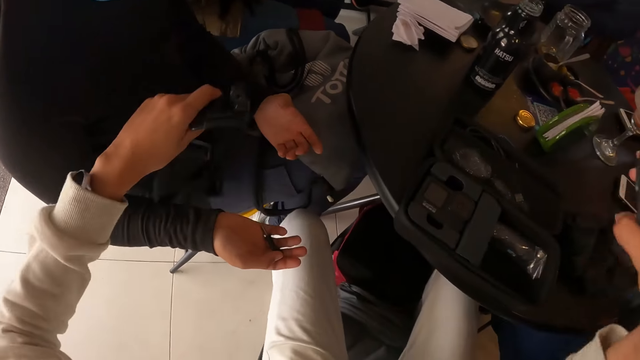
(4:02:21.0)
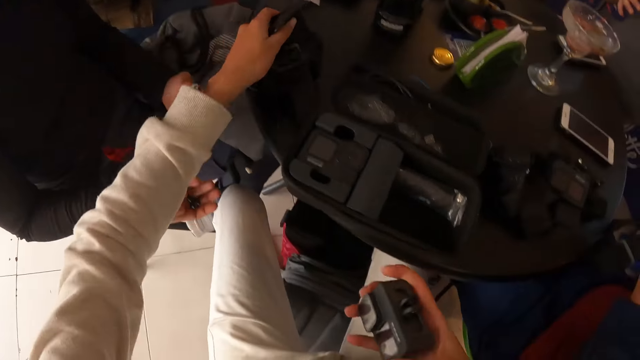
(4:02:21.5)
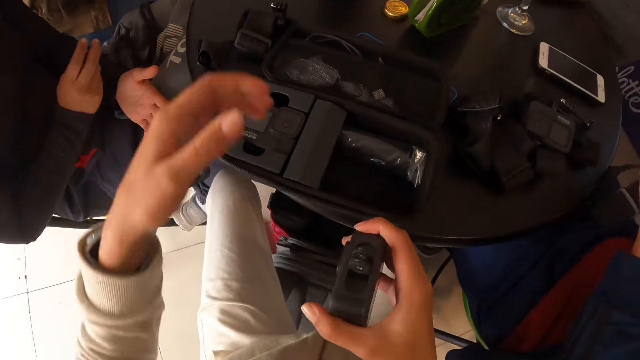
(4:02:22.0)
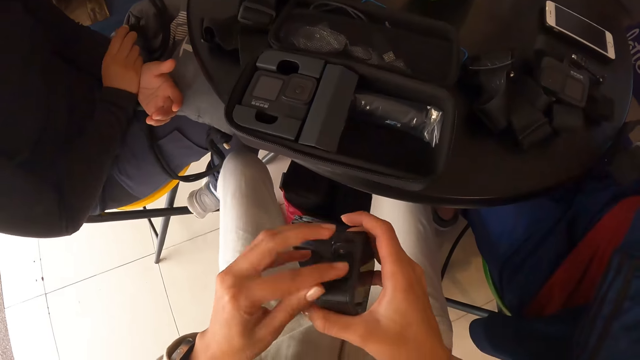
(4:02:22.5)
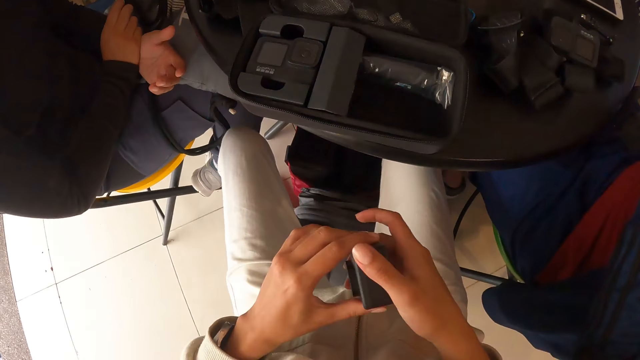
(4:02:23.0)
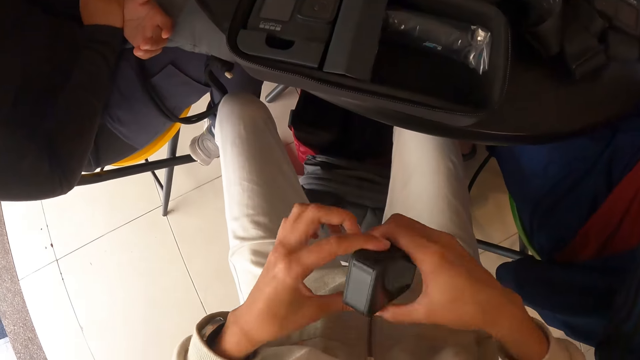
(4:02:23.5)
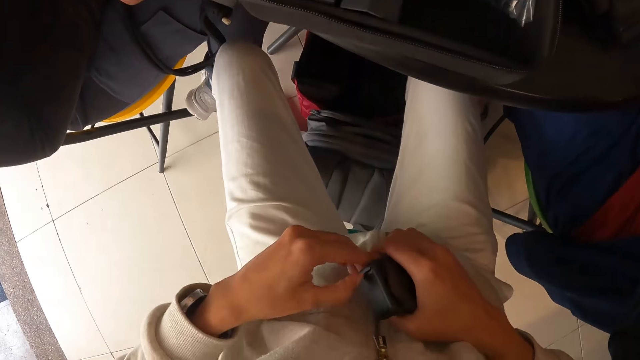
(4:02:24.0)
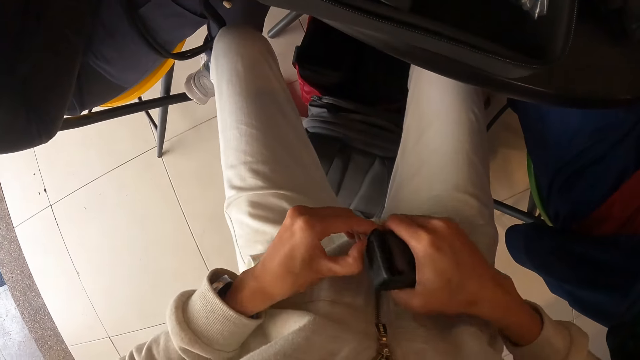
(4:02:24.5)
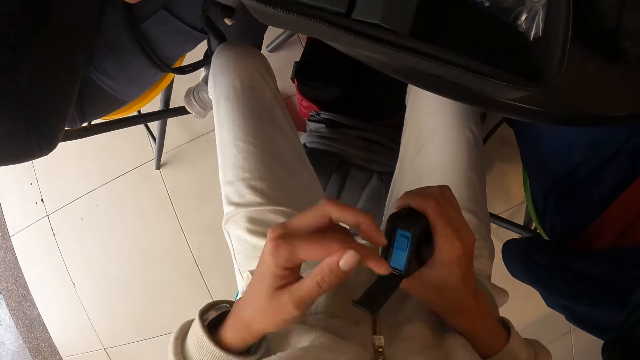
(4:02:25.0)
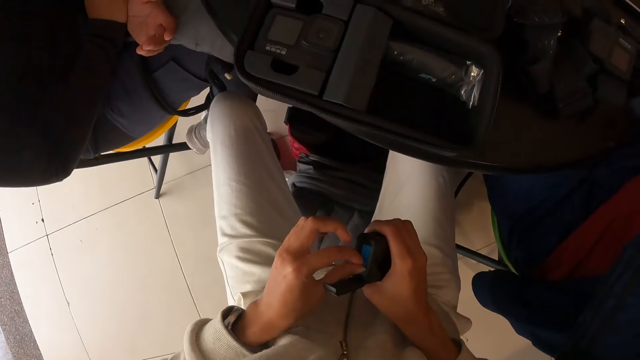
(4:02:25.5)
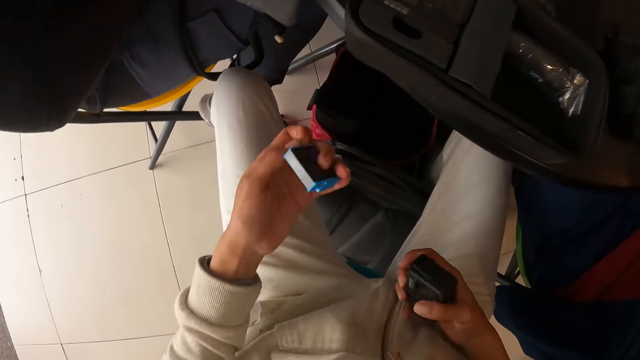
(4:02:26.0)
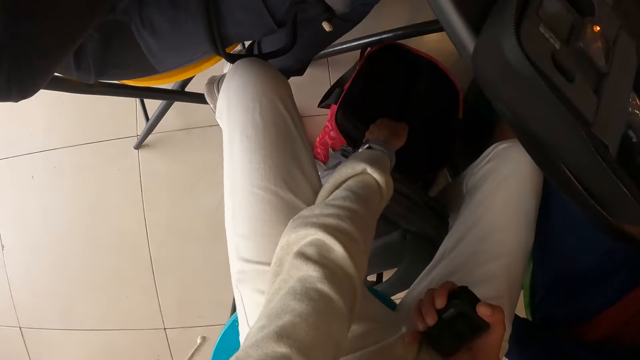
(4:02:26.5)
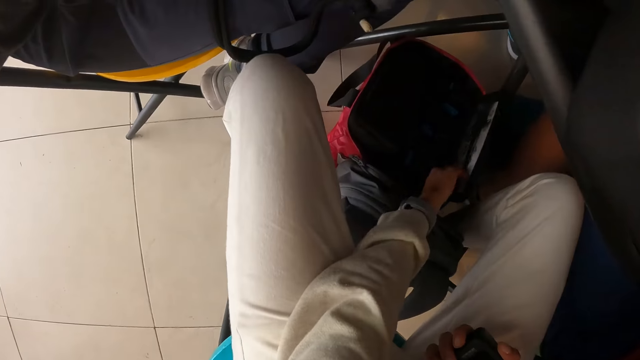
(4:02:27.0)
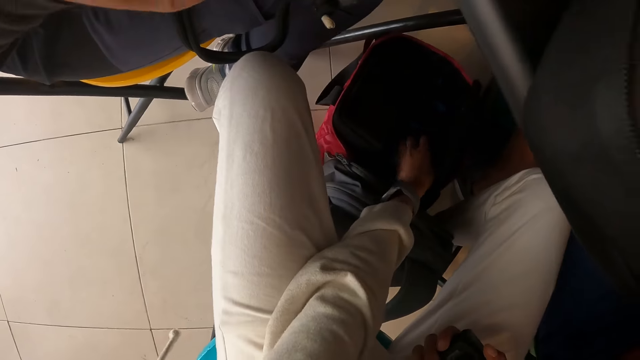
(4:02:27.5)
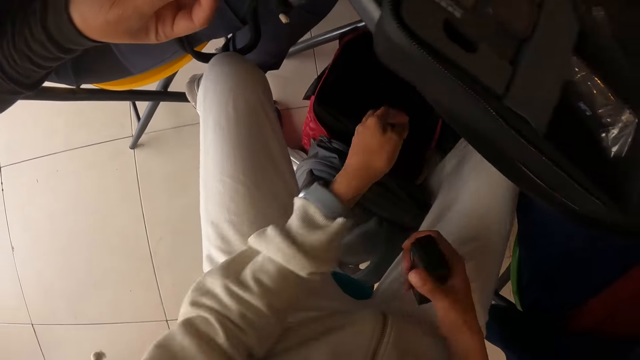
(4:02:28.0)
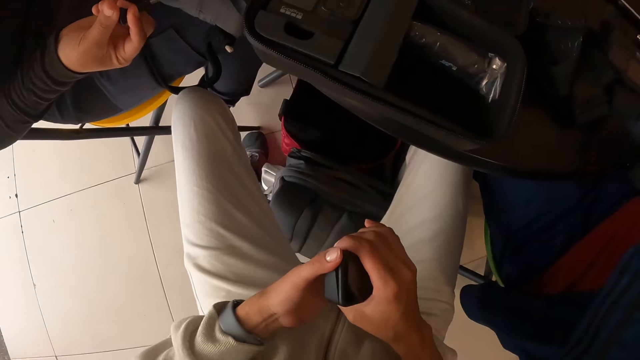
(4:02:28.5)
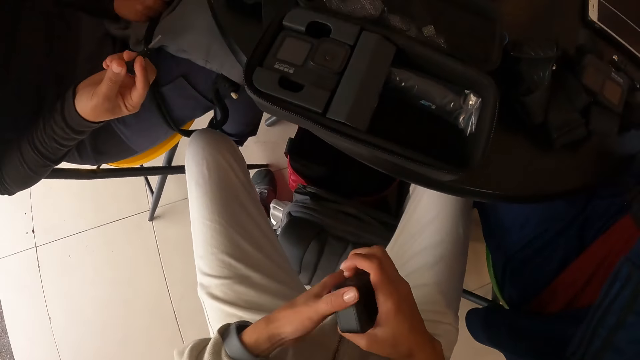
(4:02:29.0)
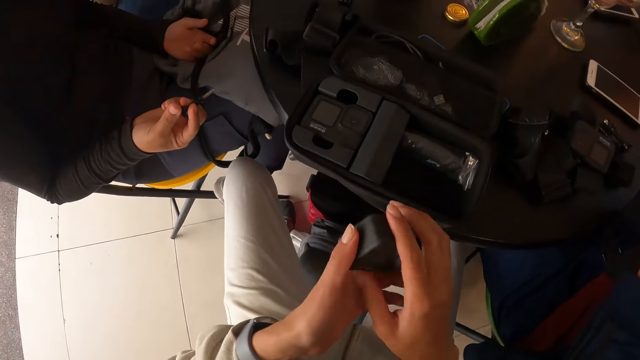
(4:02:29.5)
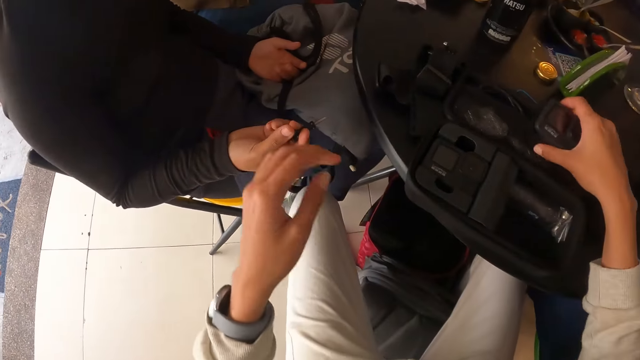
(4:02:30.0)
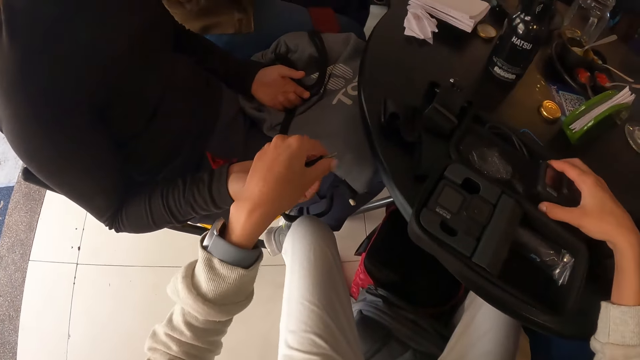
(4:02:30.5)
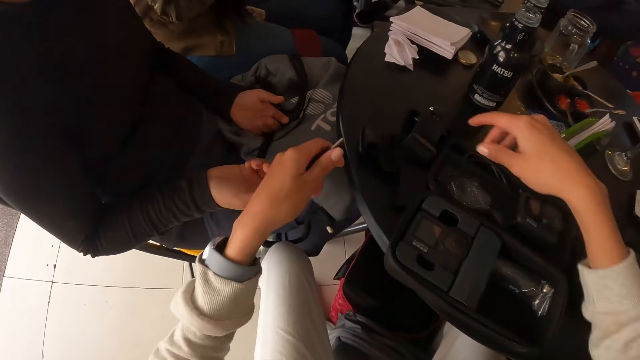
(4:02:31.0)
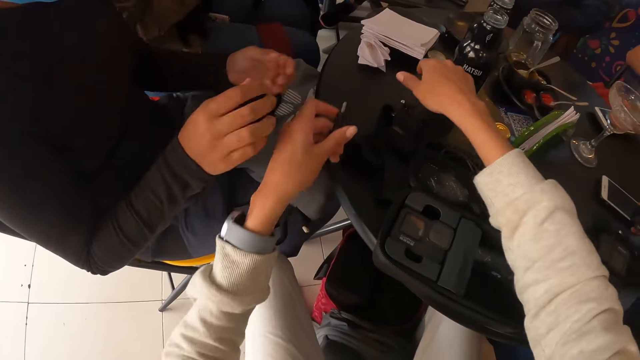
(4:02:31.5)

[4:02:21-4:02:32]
The camera wearer drops the camera head band in his left hand on the table. They hold the camera. They close a compartment on the camera in his right hand with his left hand. They open a latch on the camera with her left hand. They remove a cartridge from the camera with her left hand. They drop the cartridge in her left hand in the bag on the floor. They open the bag. They close the latch on the camera with both hands. They hold the camera. A woman hands the camera wearer a pin in her right hand. The camera wearer places the camera down. They touch the camera head band on the table with her right hand.

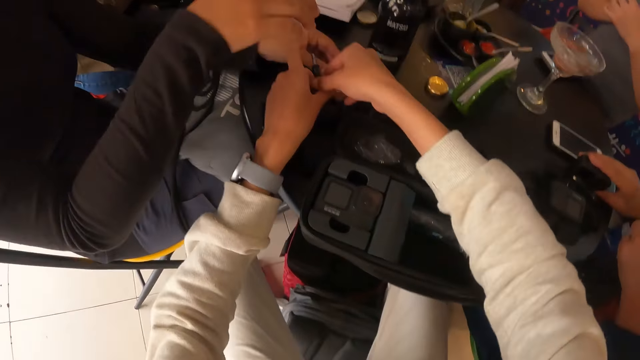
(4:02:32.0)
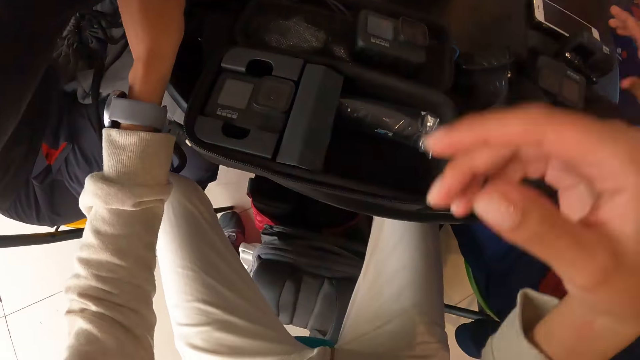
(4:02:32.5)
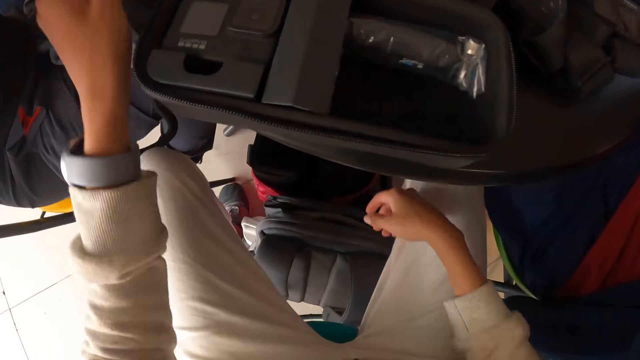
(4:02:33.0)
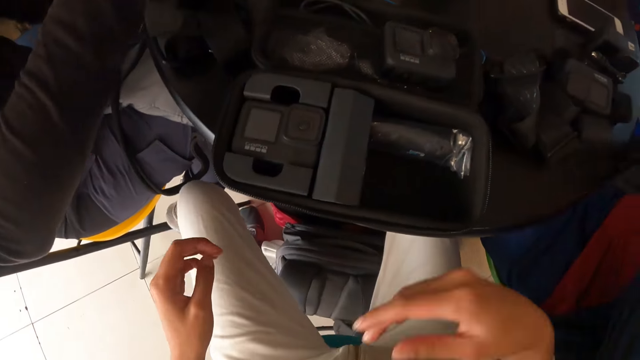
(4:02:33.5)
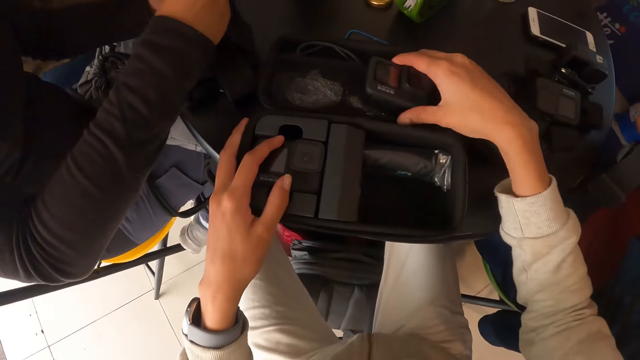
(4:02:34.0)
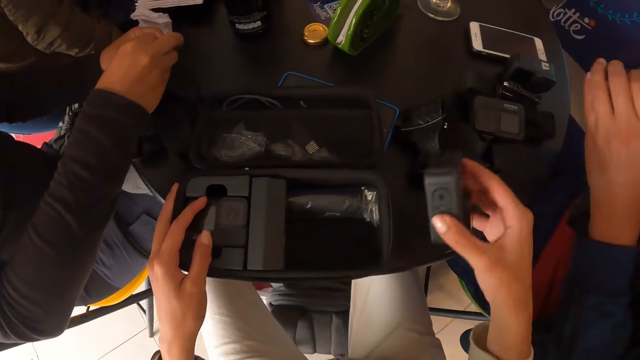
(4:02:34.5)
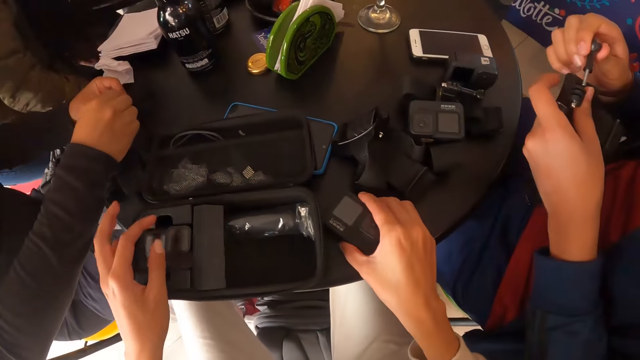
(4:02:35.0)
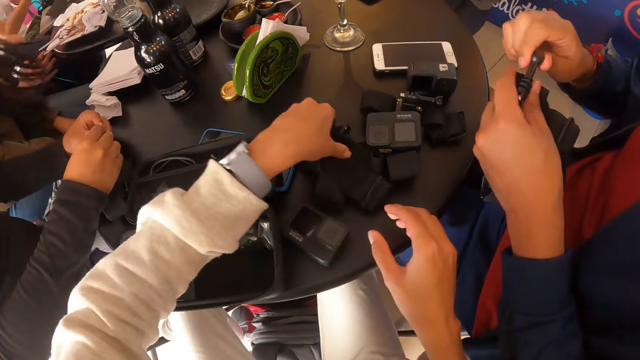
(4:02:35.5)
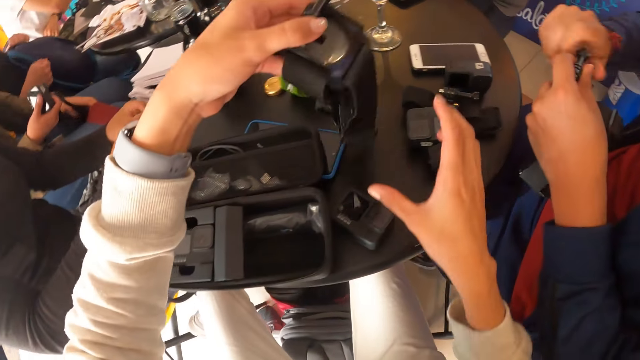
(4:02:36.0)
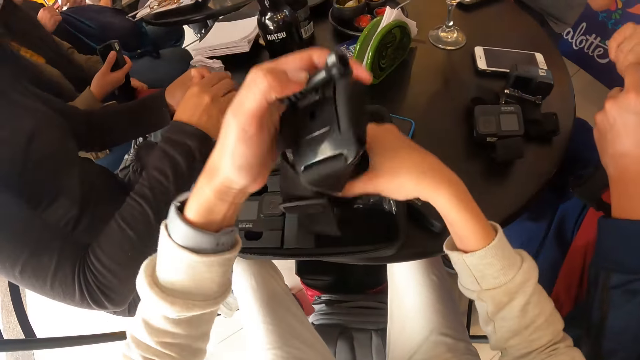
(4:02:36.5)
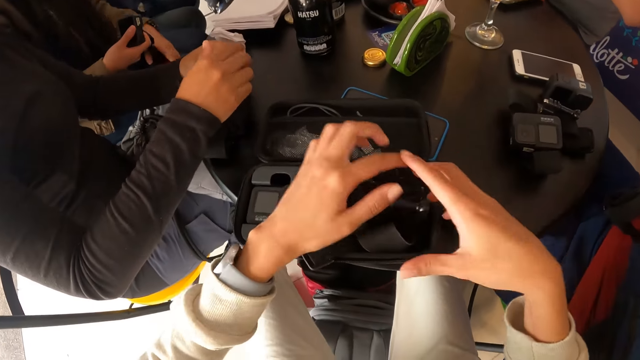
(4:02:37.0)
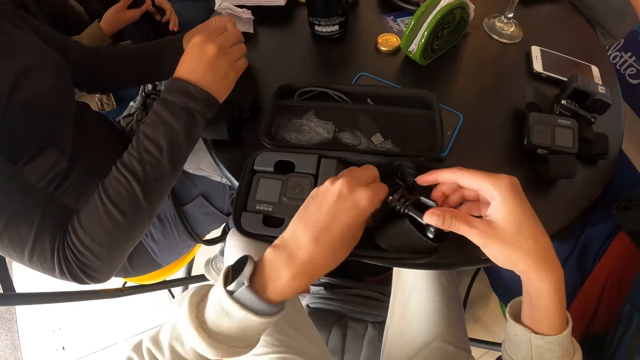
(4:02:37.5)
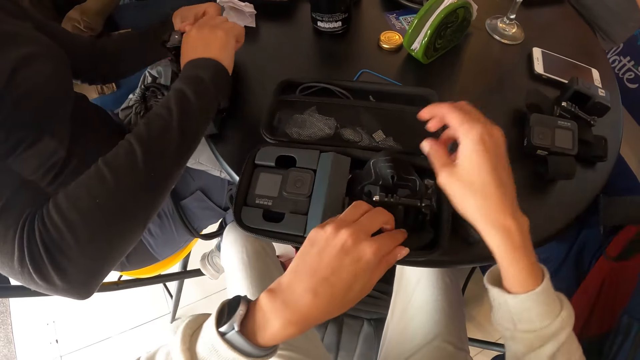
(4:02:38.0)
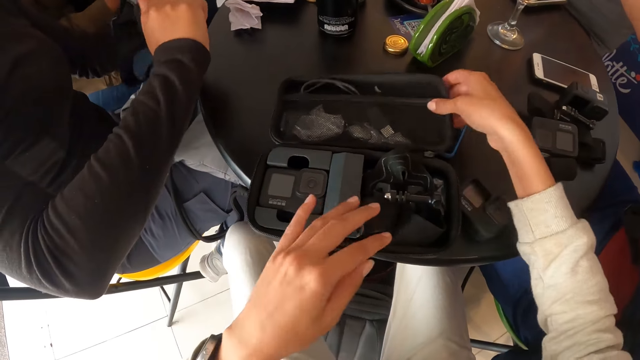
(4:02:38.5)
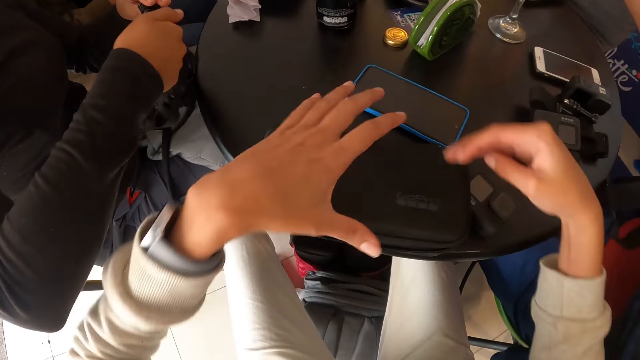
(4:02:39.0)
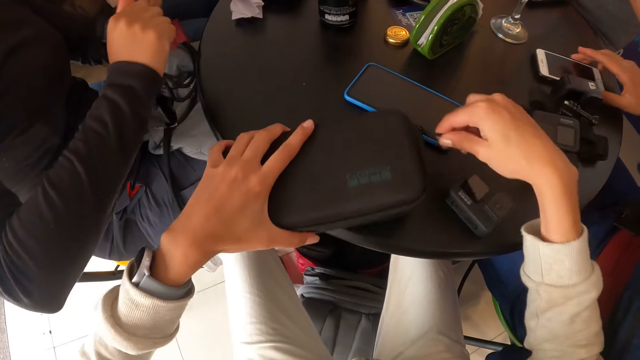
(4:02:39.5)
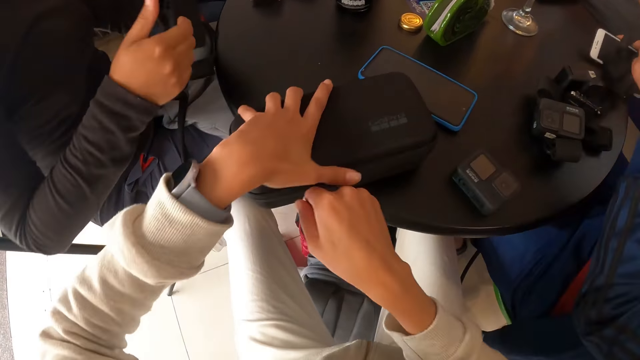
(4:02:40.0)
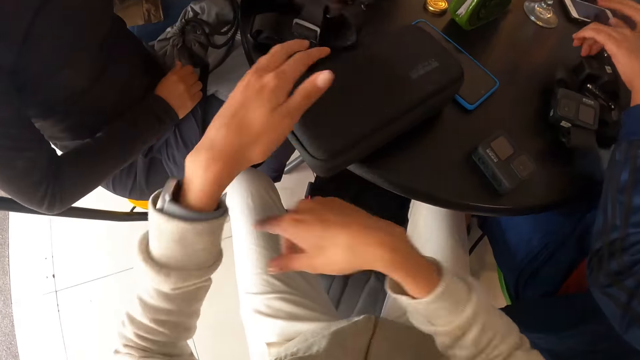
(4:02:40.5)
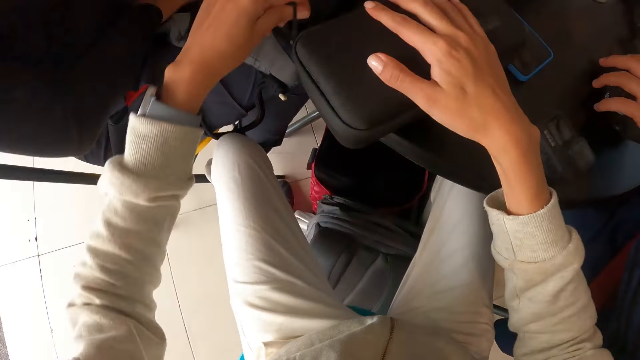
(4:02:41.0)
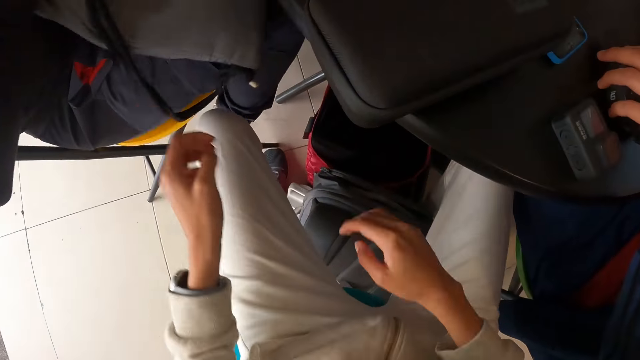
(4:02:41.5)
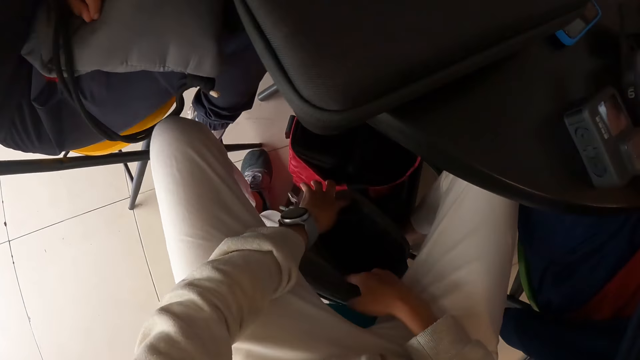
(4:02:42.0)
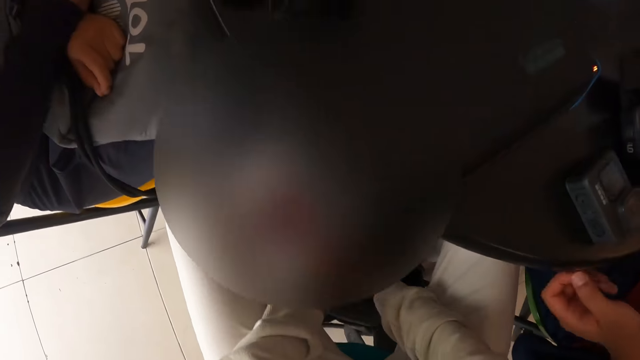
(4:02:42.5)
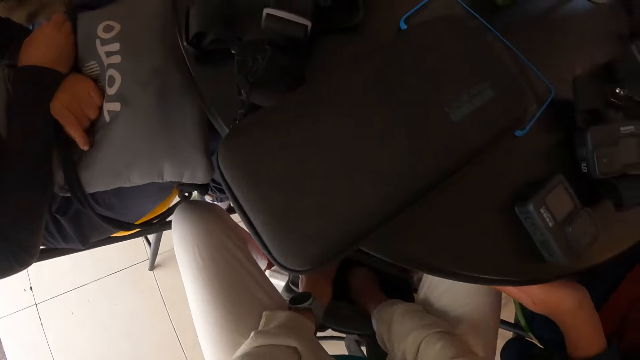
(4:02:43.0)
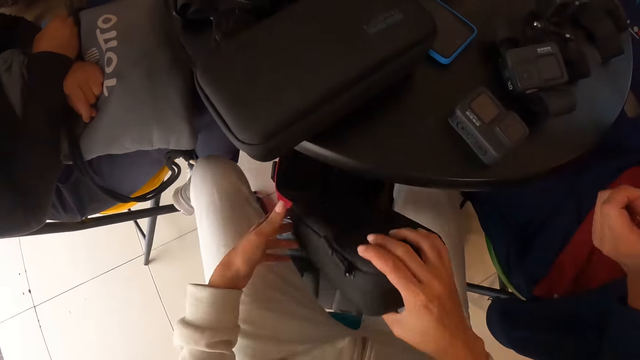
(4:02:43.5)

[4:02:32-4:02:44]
A lady moves her hands. A woman collects the pin in the camera wearer's left hand with her right hand. The camera wearer looks around. She picks up the camera on the table with her right hand. She picks up the camera in her right hand on the table. A man inserts a screw in the head camera with his right hand. The camera wearer picks up the camera headband on the table with her left hand. Another woman holds a camera in her right hand. The other woman fixes the head camera band with both hands. The camera wearer inserts the camera head band in both hands in the pouch on the table. She closes the pouch on the table with her right hand and zips the pouch on the table with her right hand. The man picks up the phone on the table with his right hand. The first woman drops the head camera band in her left hand on the table. The camera wearer touches the bag. She brings out the pouch from the bag on the floor with both hands.
